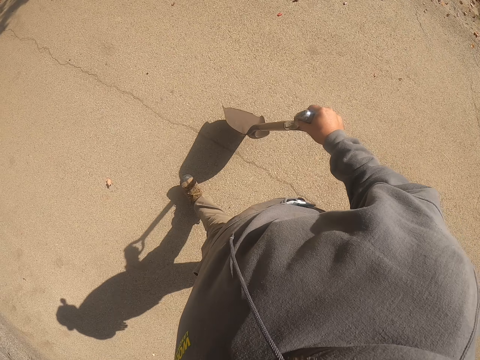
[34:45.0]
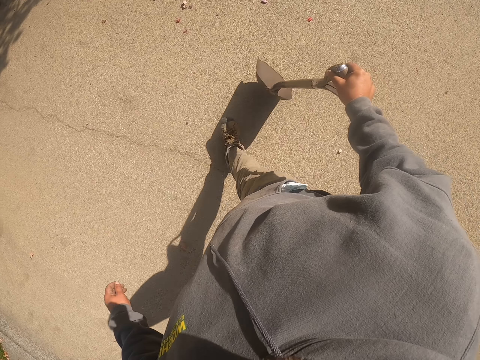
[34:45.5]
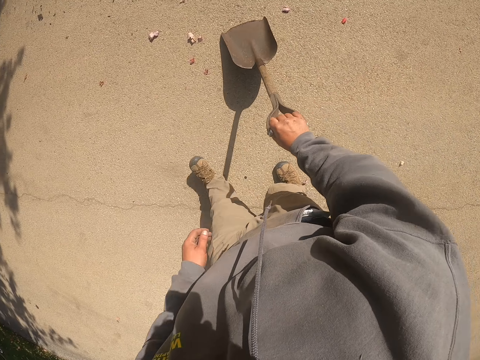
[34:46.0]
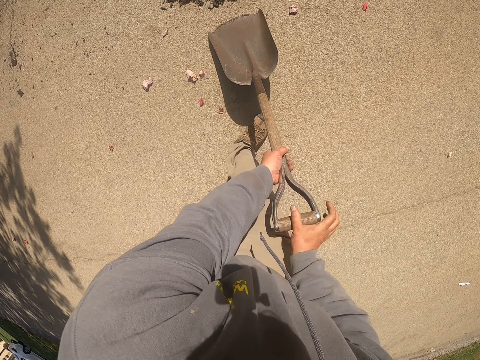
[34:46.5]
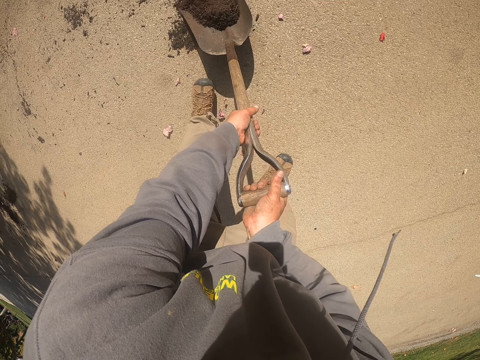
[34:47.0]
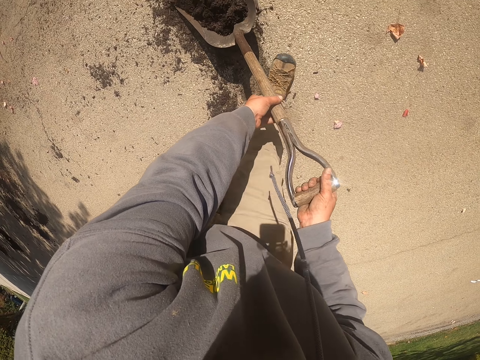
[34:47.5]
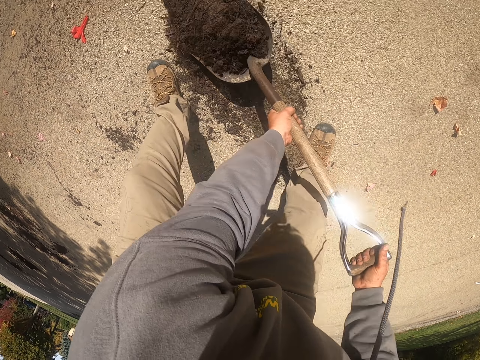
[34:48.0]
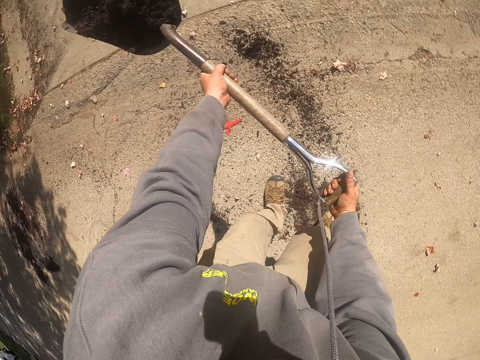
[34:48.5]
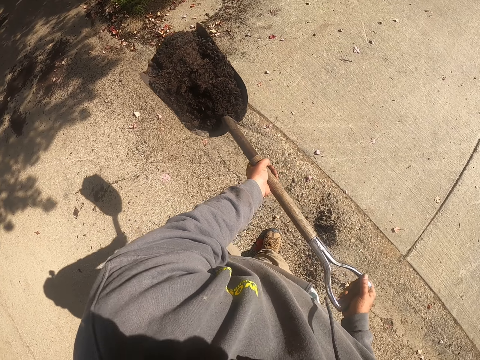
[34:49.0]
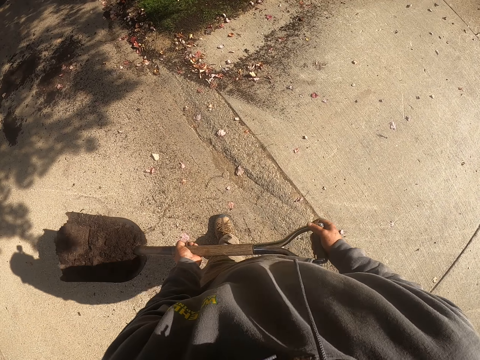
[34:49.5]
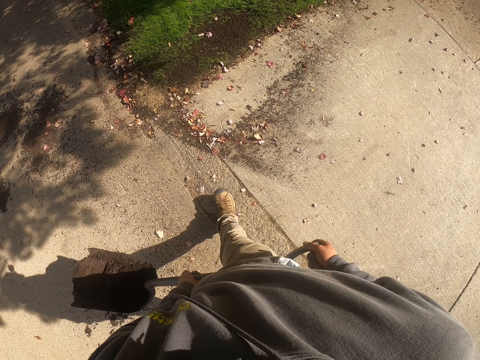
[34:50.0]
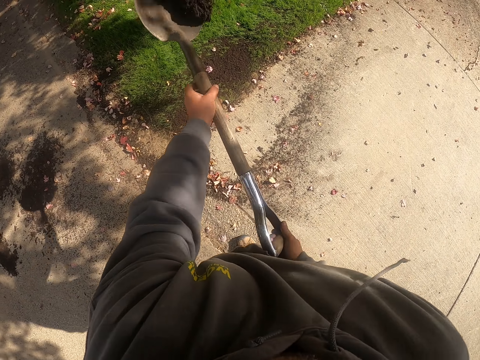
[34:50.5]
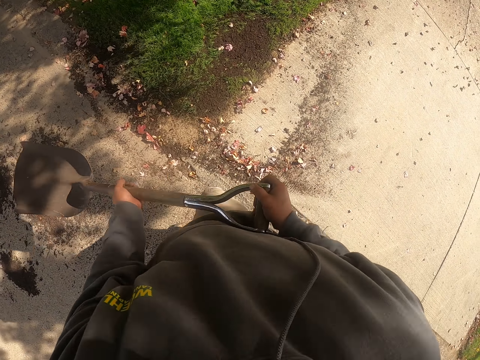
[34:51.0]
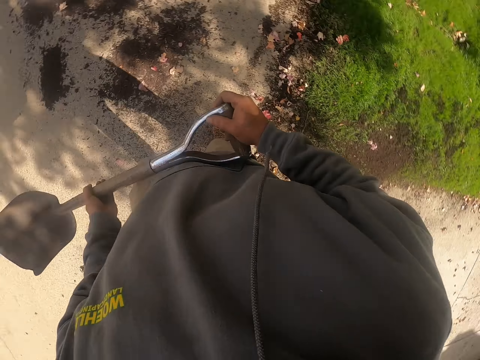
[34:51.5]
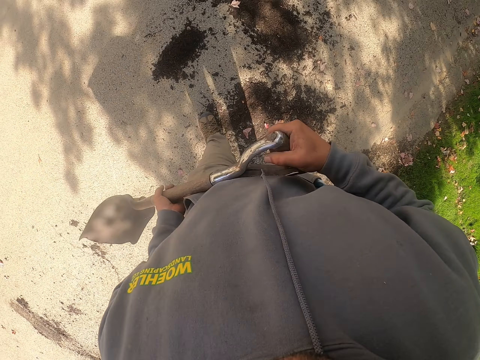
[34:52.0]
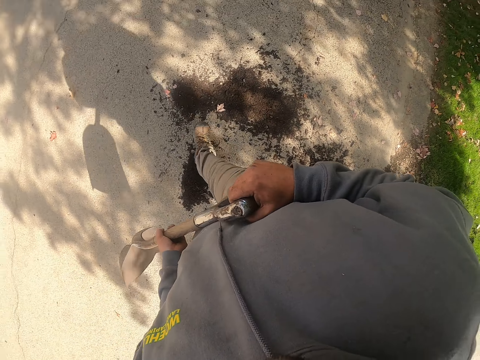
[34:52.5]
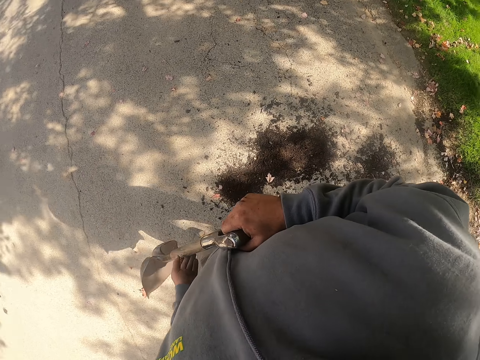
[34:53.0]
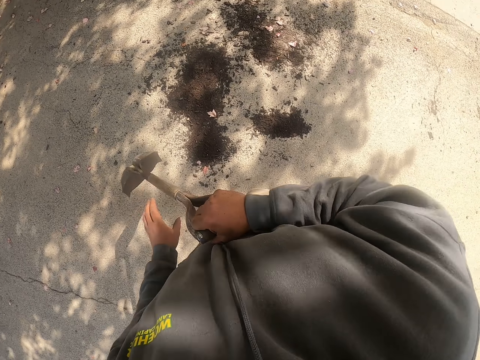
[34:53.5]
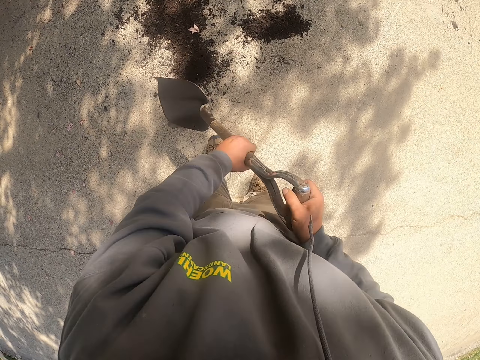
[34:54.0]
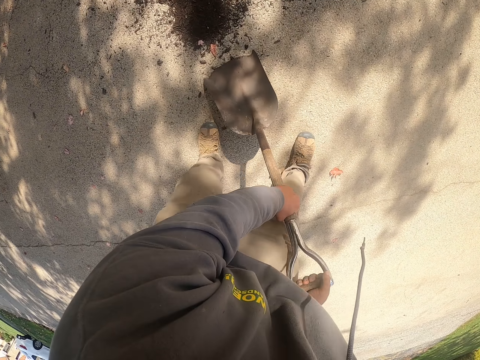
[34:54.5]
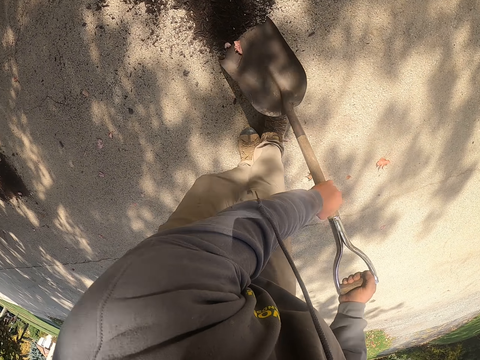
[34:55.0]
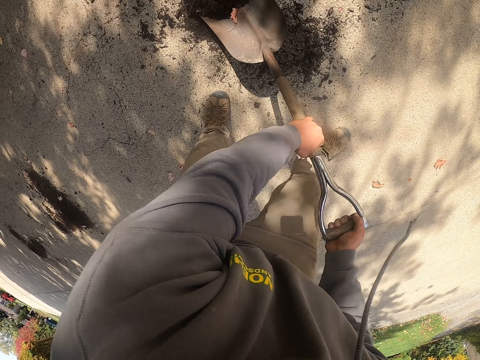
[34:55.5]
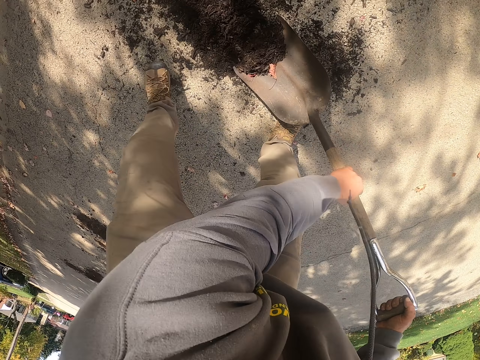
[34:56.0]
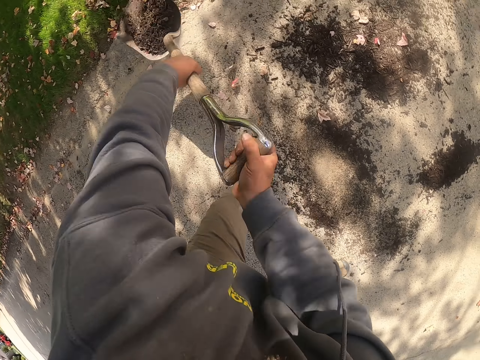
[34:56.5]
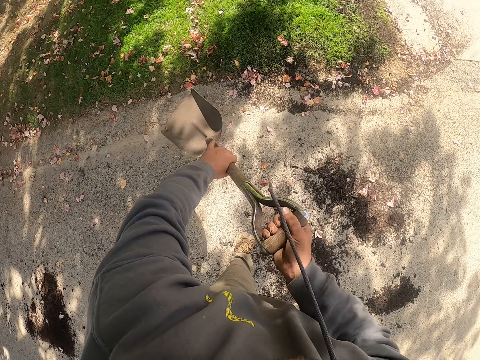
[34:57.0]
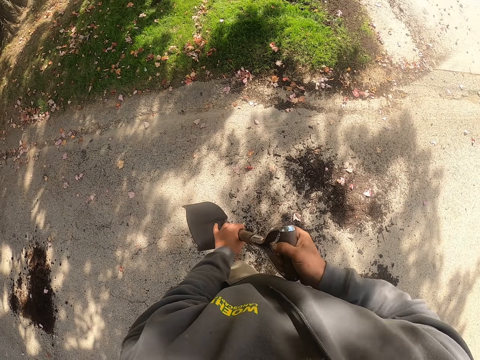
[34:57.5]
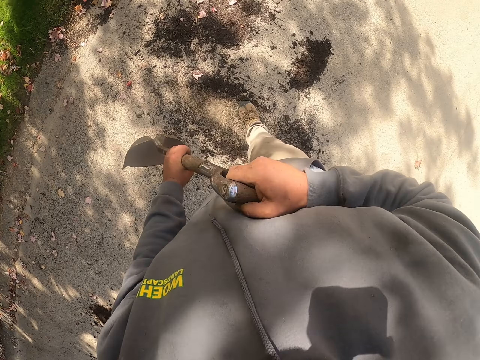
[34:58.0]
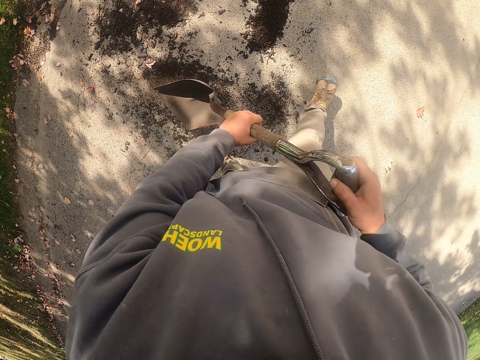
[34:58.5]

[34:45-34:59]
The camera wearer scoops sand with the spade. They walk around the compound. They pour the sand on the grass. They walk around the compound. They scoop sand with the spade. They pour the sand on the grass.

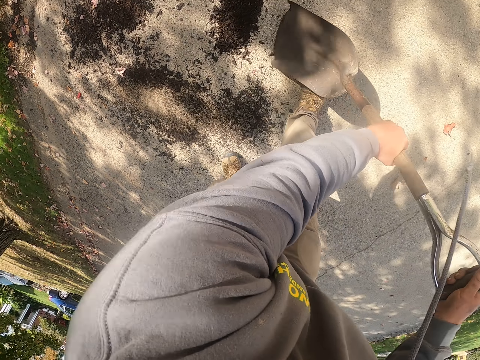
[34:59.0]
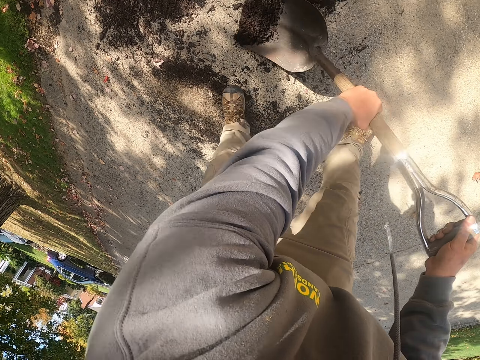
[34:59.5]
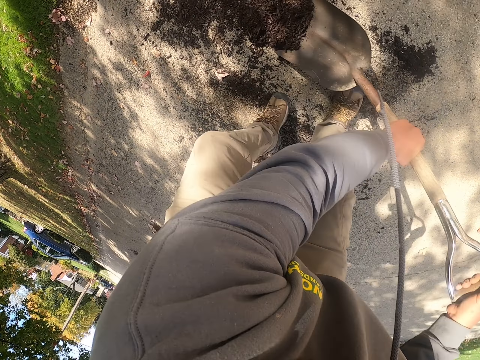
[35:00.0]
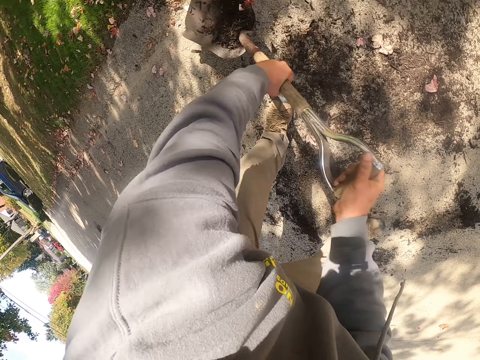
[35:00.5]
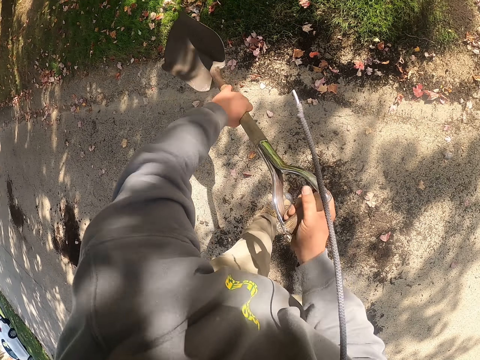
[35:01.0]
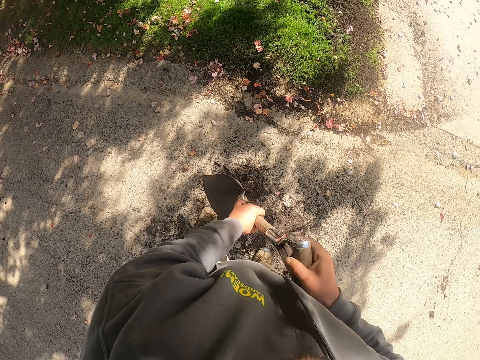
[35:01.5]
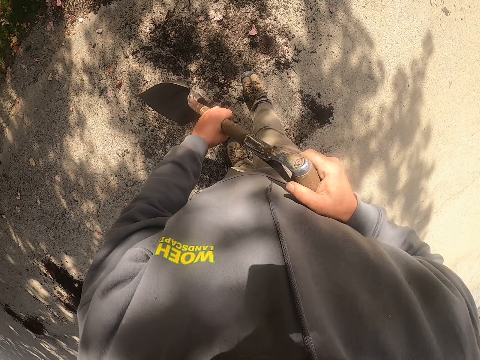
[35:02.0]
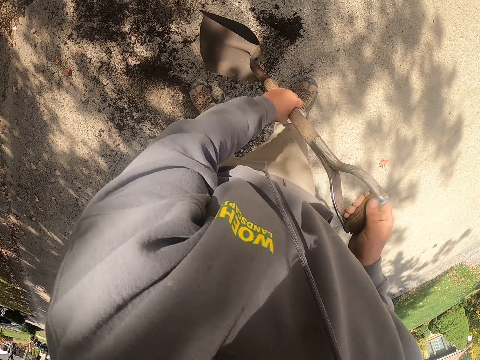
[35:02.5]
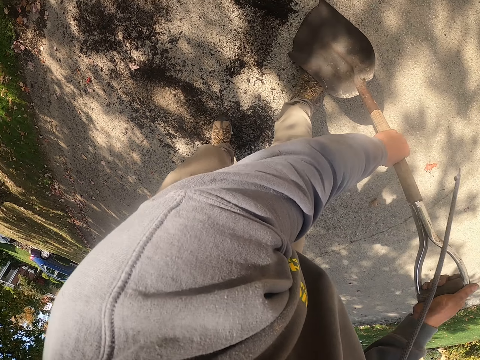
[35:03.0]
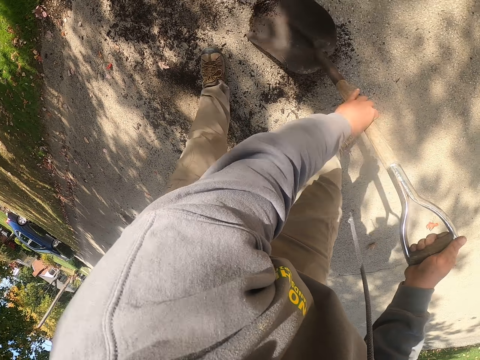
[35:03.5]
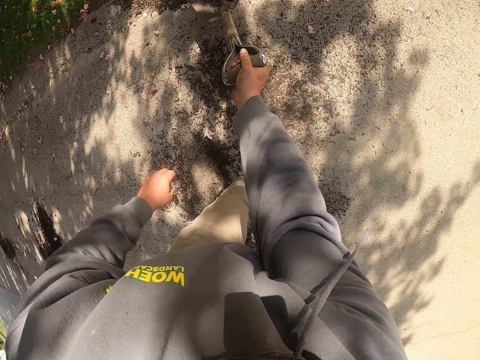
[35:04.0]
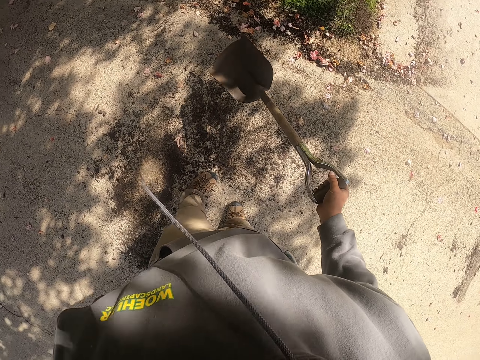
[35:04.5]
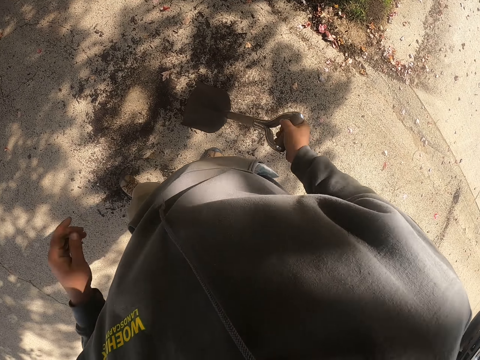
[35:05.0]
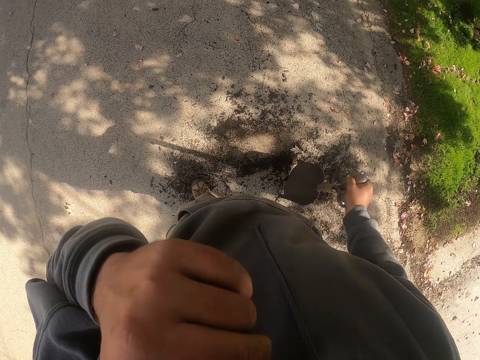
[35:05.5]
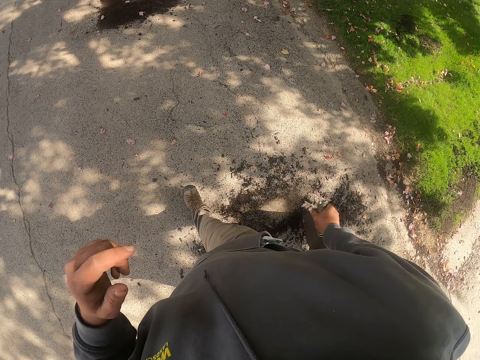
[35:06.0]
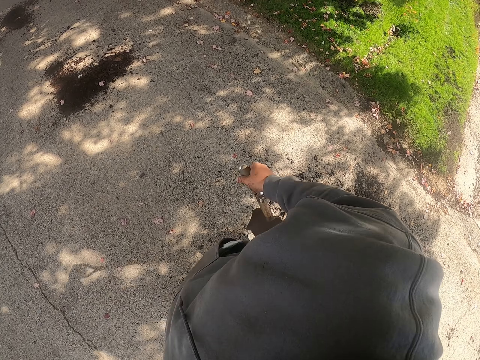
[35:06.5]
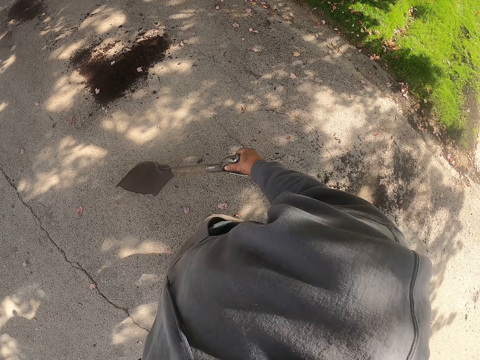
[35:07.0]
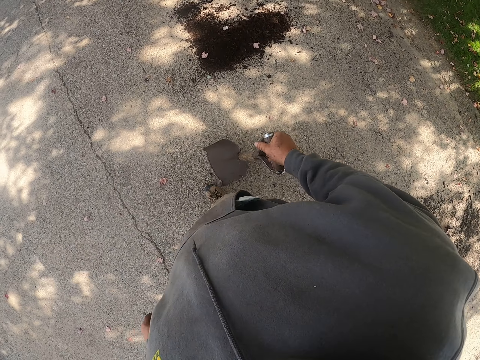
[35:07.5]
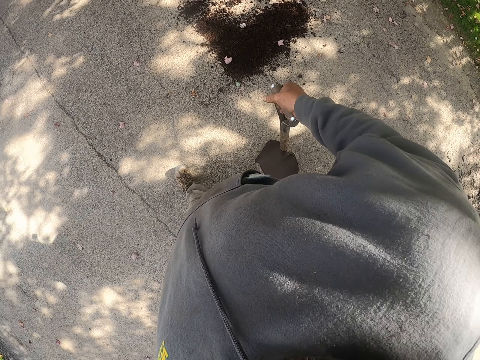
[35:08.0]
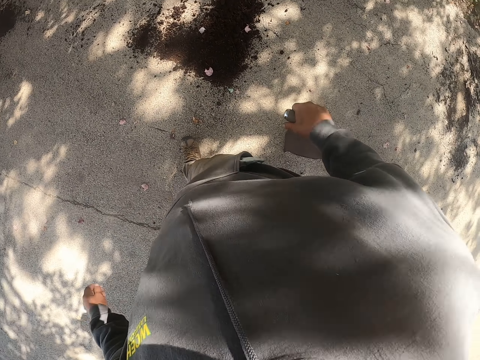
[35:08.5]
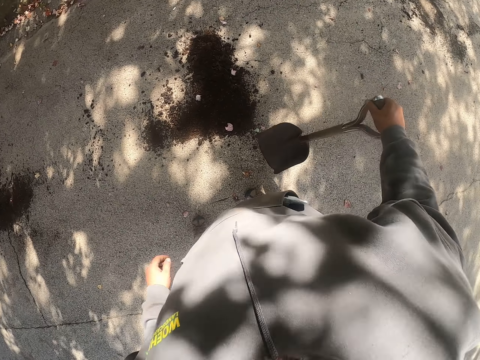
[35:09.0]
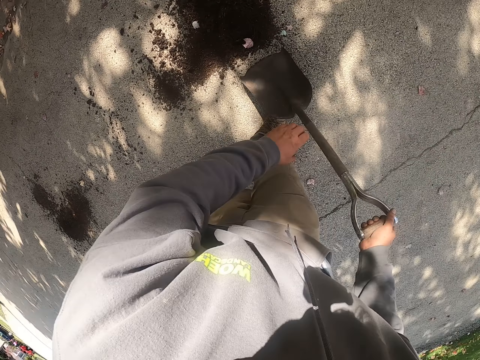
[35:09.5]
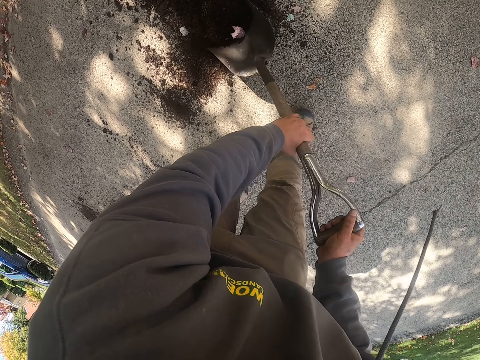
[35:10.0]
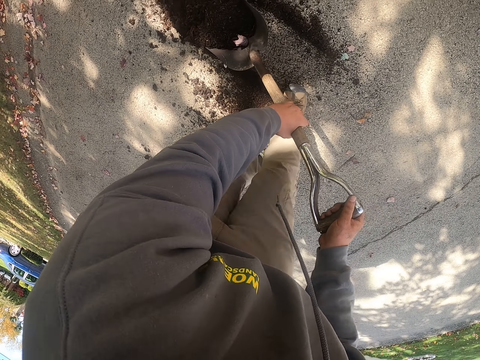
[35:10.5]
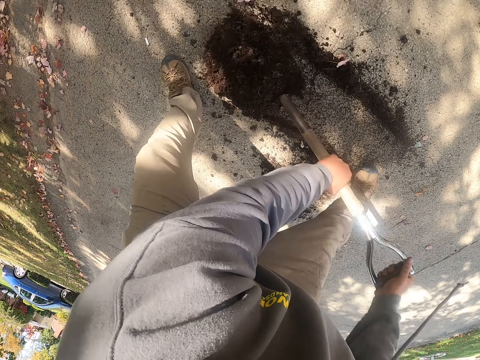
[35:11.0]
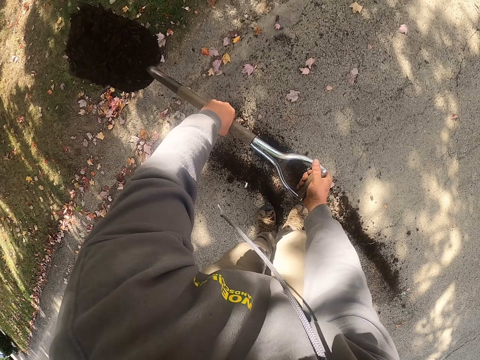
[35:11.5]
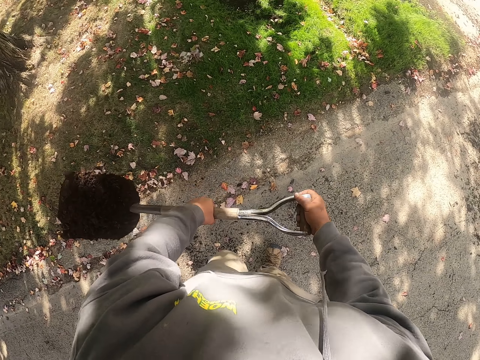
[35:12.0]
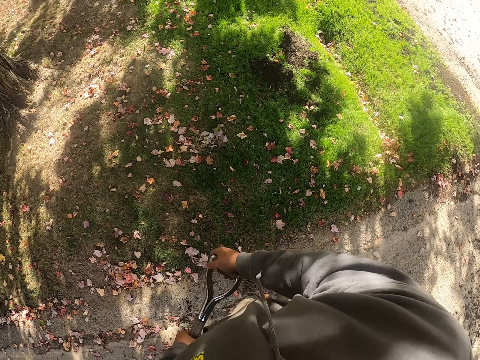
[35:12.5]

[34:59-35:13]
The camera wearer scoops sand with the spade. He pours the sand on the grass. He scoops sand with the spade. He pours the sand on the grass. He touches his nose, touches the camera and drops the hand from the camera. He walks around the compound. He bends. He scoops sand with the spade. He lifts the spade.
